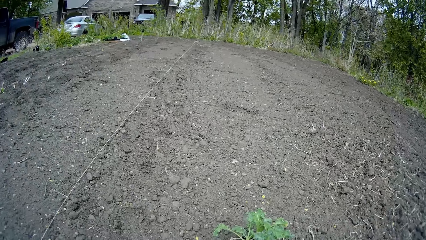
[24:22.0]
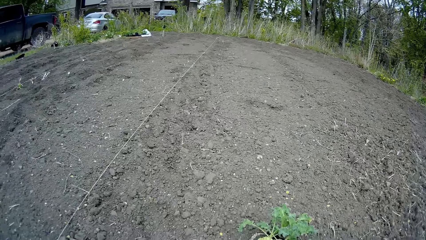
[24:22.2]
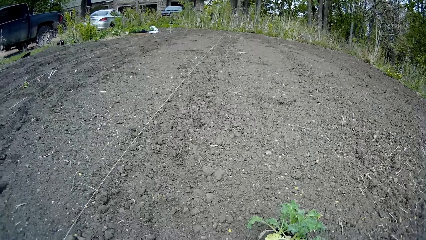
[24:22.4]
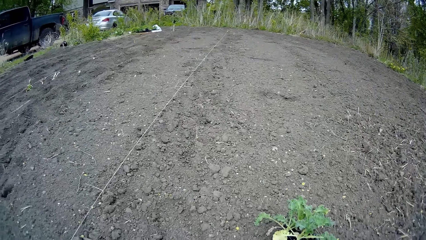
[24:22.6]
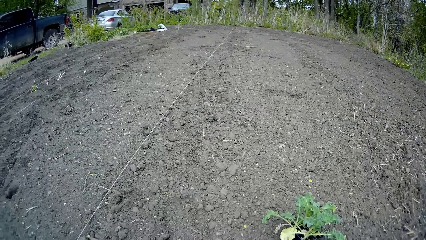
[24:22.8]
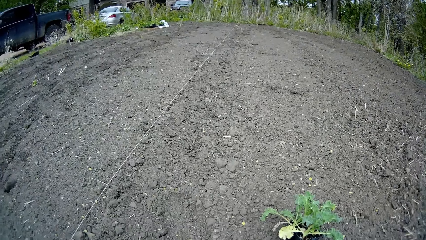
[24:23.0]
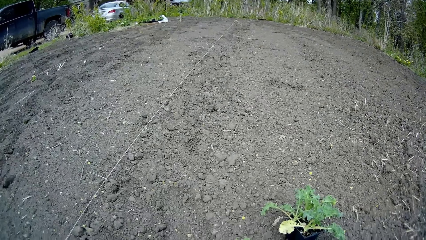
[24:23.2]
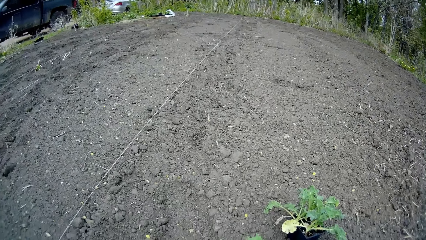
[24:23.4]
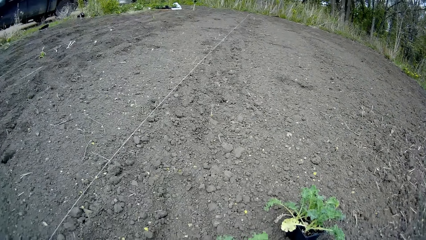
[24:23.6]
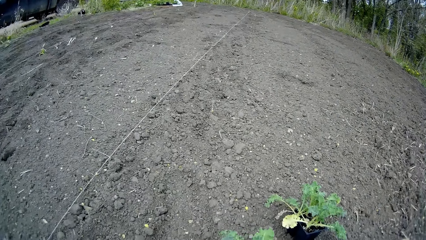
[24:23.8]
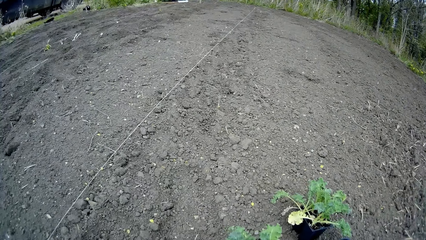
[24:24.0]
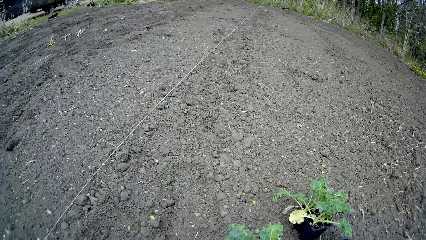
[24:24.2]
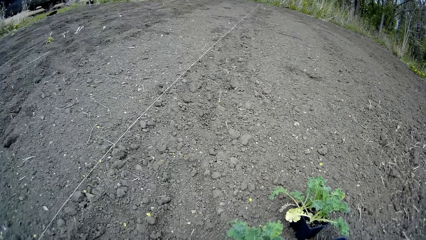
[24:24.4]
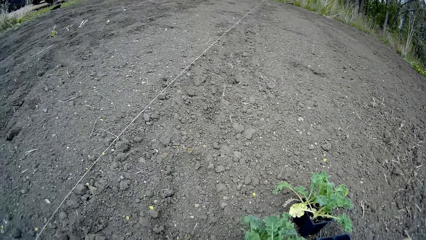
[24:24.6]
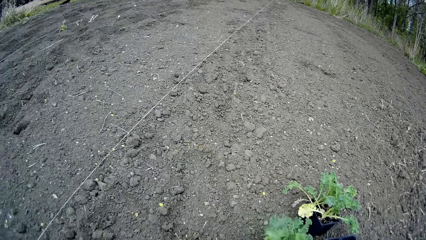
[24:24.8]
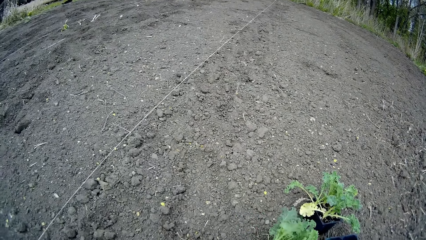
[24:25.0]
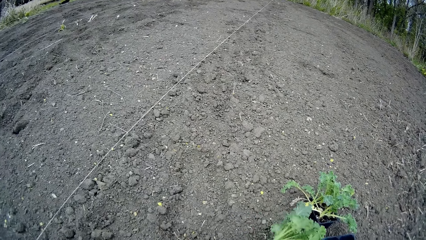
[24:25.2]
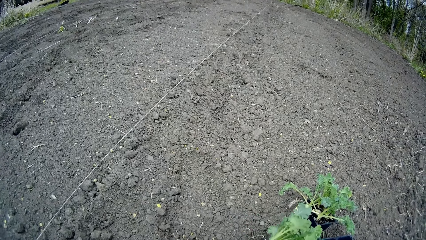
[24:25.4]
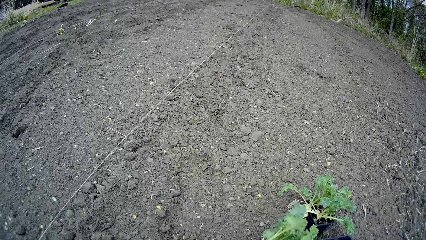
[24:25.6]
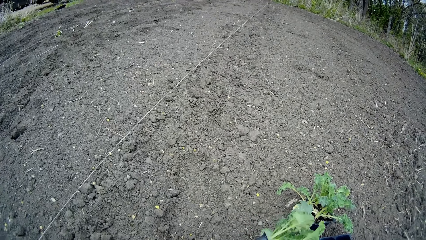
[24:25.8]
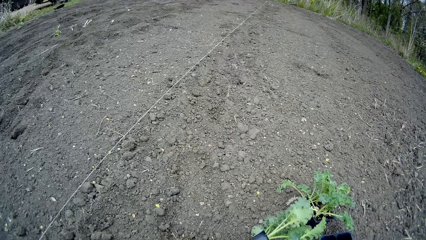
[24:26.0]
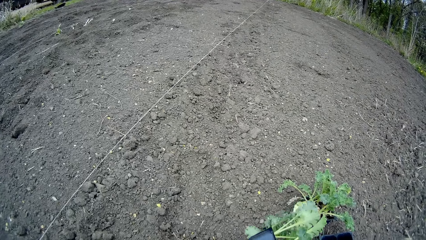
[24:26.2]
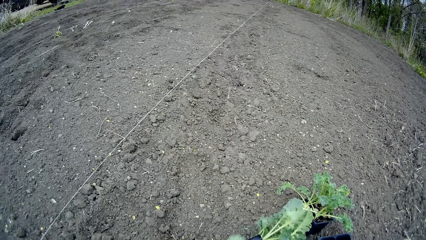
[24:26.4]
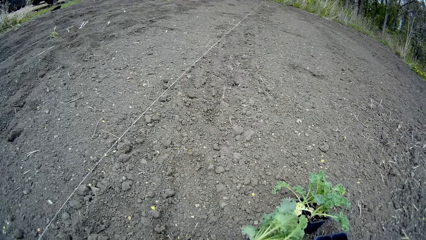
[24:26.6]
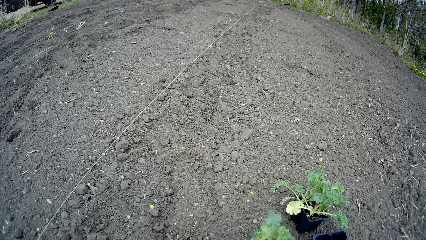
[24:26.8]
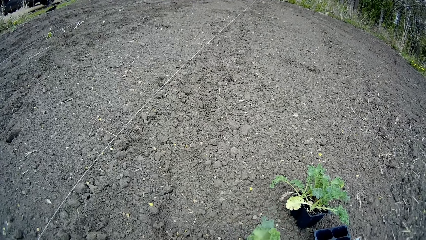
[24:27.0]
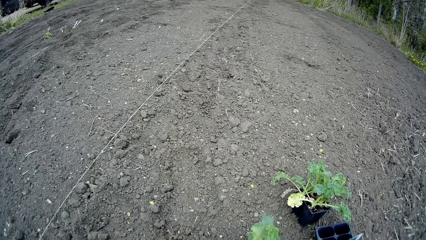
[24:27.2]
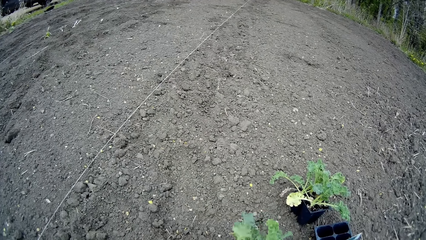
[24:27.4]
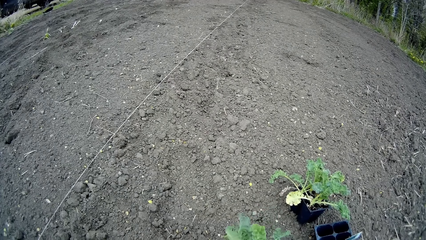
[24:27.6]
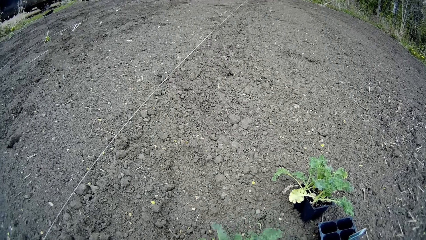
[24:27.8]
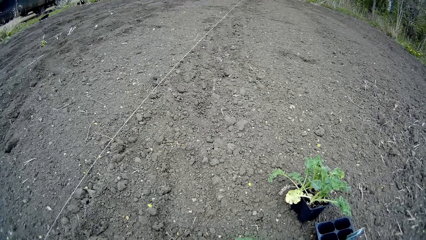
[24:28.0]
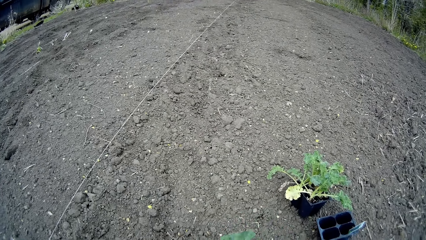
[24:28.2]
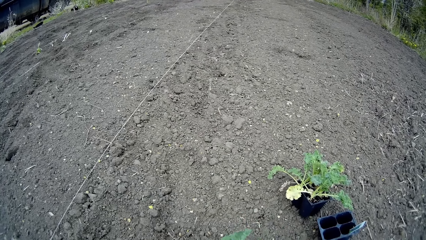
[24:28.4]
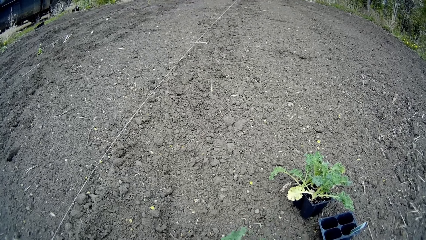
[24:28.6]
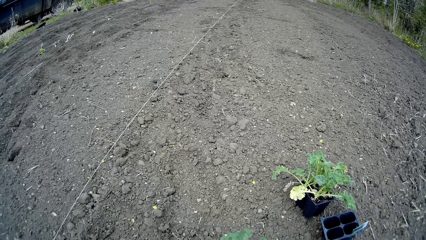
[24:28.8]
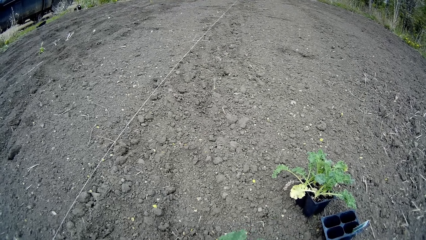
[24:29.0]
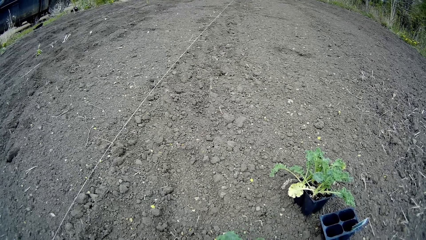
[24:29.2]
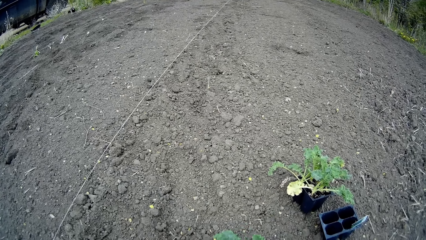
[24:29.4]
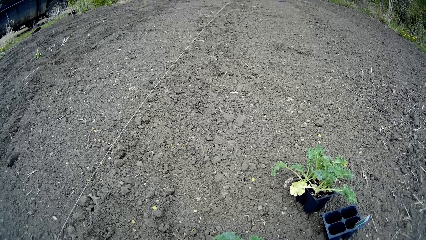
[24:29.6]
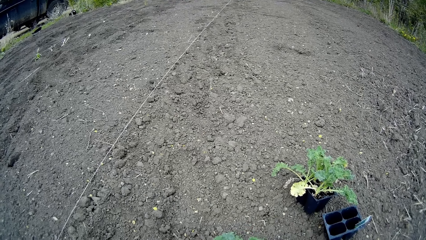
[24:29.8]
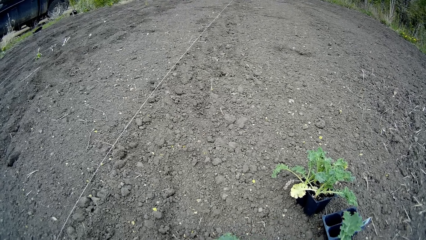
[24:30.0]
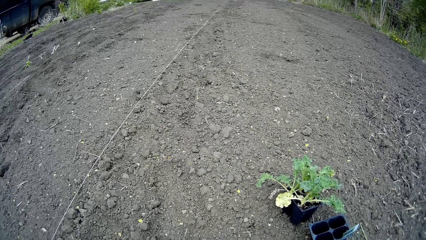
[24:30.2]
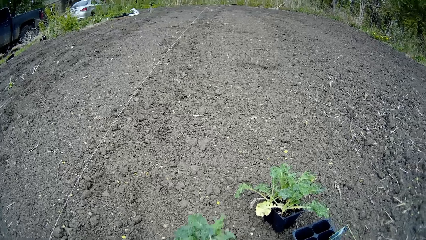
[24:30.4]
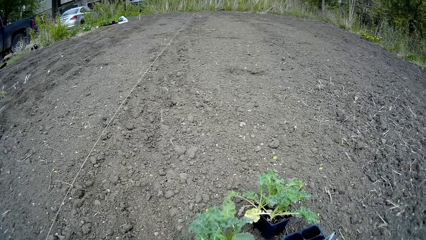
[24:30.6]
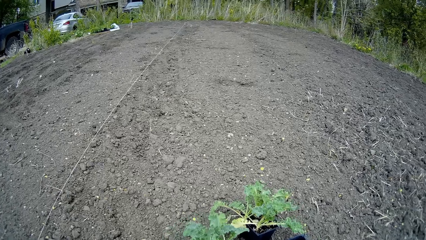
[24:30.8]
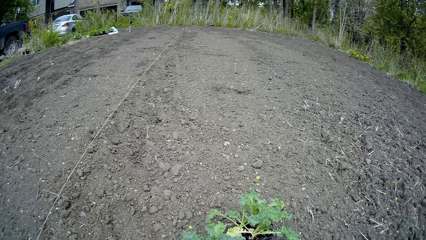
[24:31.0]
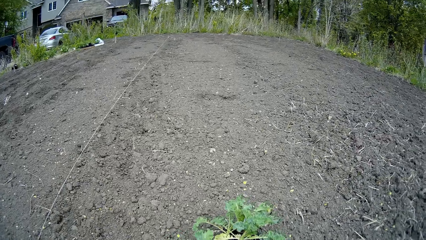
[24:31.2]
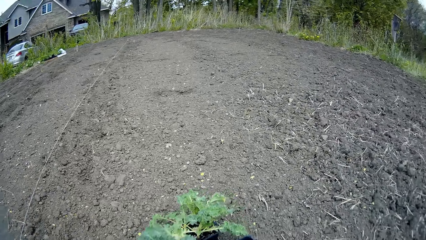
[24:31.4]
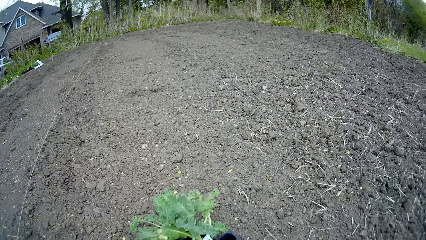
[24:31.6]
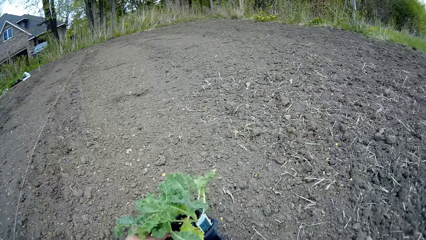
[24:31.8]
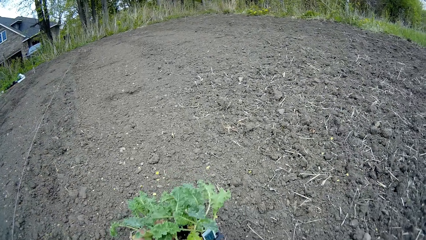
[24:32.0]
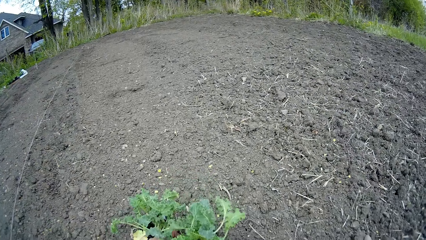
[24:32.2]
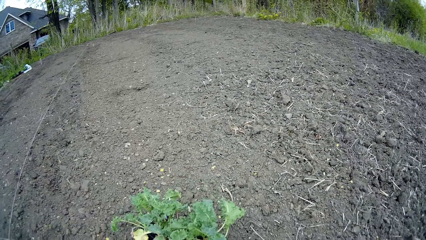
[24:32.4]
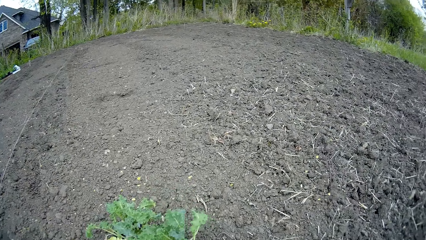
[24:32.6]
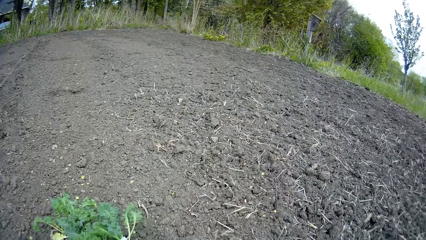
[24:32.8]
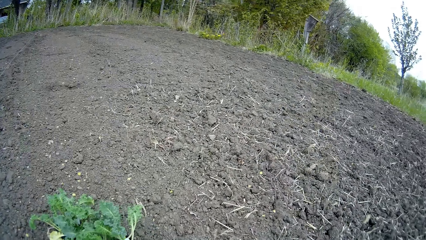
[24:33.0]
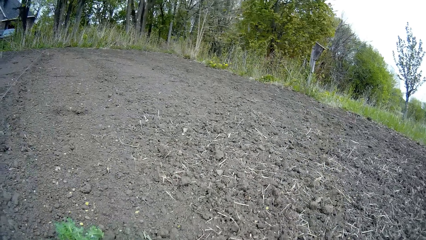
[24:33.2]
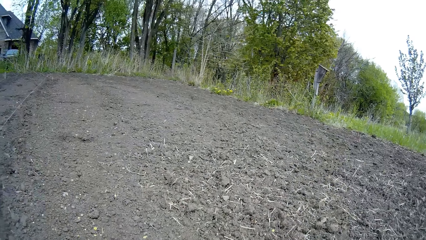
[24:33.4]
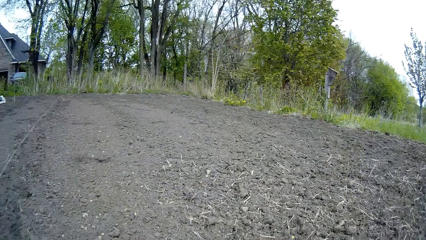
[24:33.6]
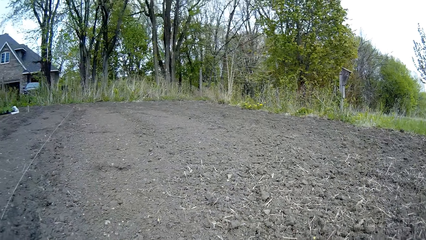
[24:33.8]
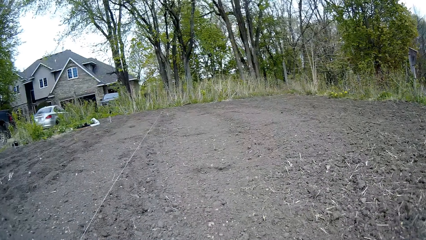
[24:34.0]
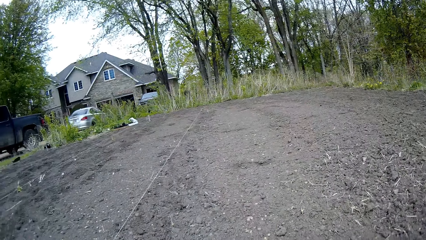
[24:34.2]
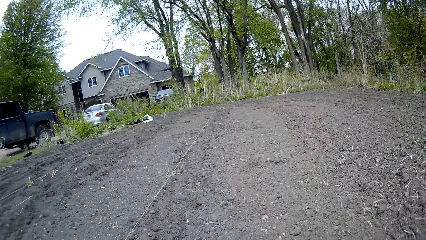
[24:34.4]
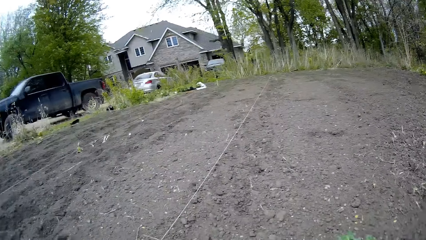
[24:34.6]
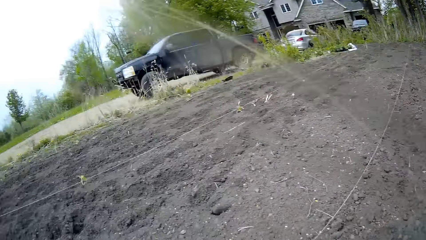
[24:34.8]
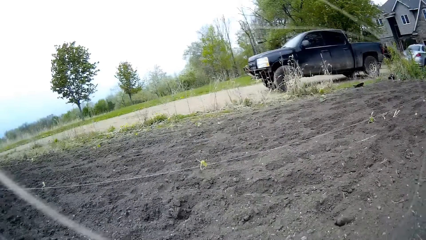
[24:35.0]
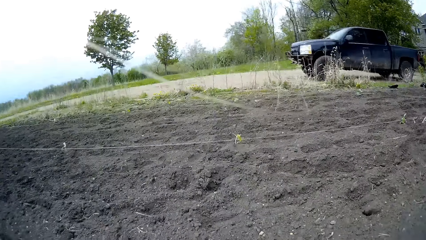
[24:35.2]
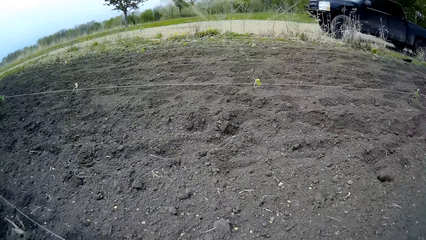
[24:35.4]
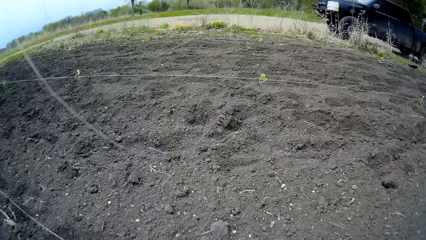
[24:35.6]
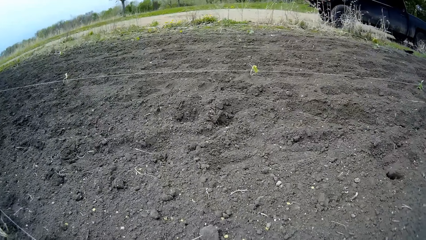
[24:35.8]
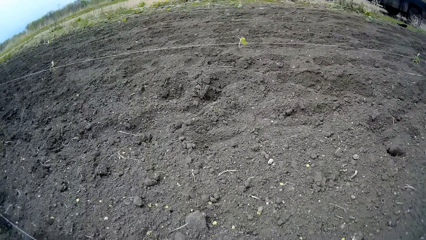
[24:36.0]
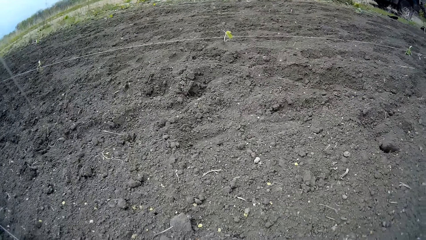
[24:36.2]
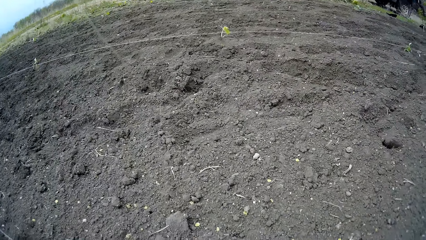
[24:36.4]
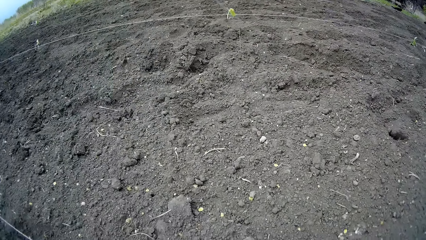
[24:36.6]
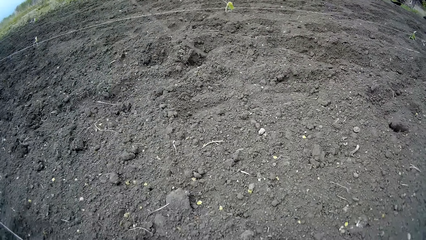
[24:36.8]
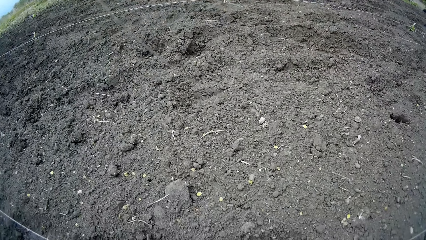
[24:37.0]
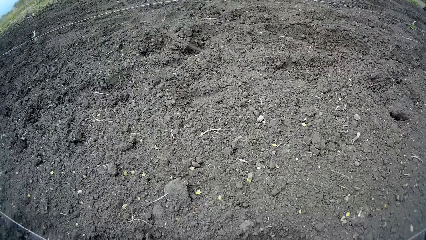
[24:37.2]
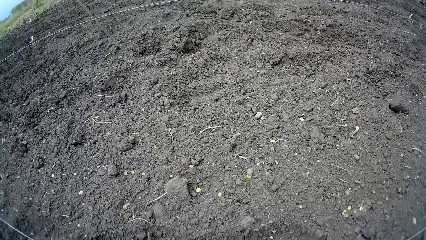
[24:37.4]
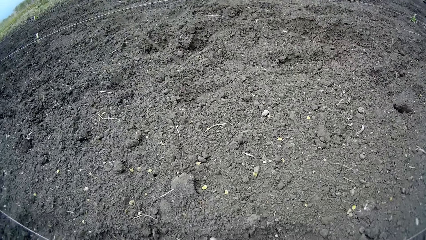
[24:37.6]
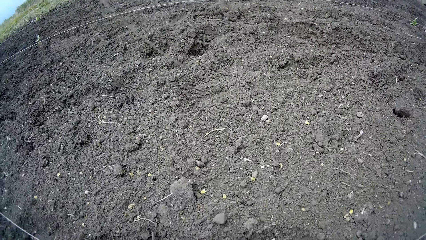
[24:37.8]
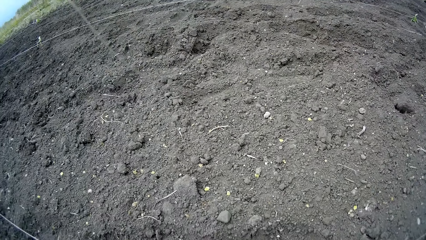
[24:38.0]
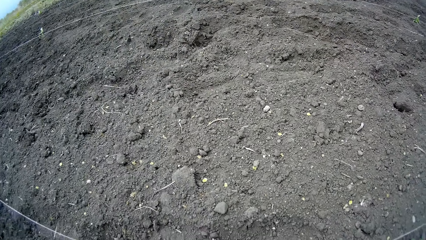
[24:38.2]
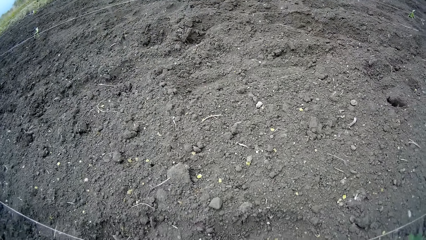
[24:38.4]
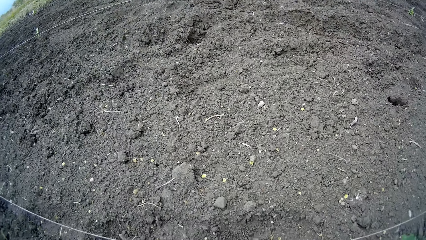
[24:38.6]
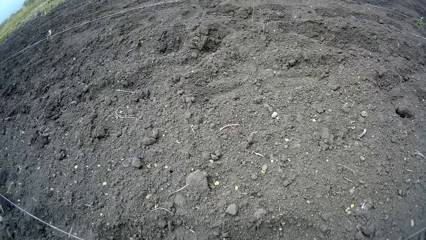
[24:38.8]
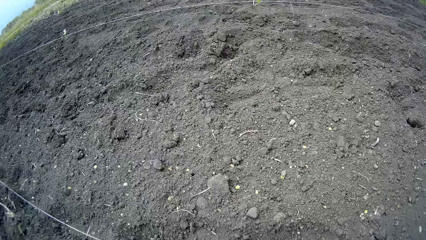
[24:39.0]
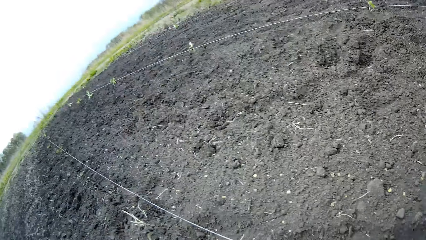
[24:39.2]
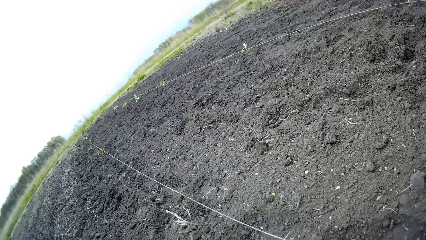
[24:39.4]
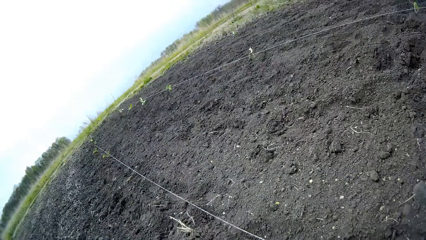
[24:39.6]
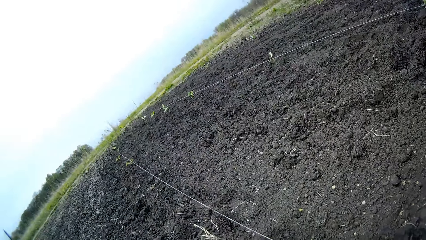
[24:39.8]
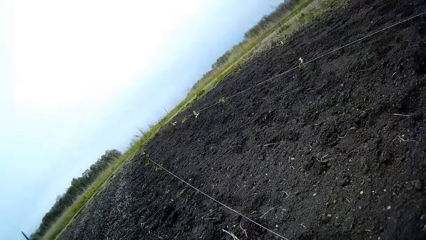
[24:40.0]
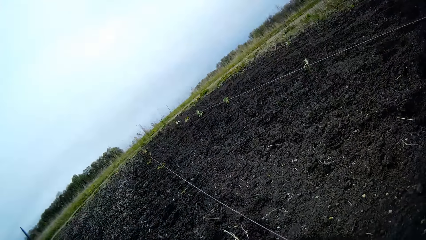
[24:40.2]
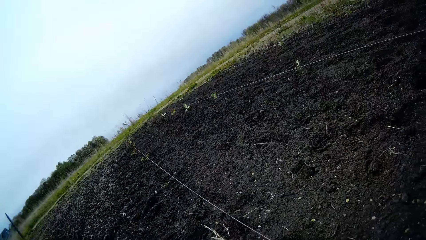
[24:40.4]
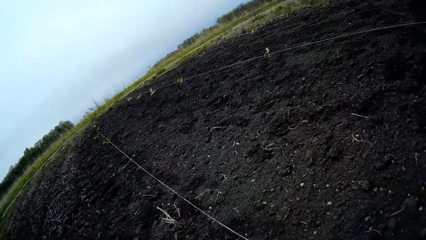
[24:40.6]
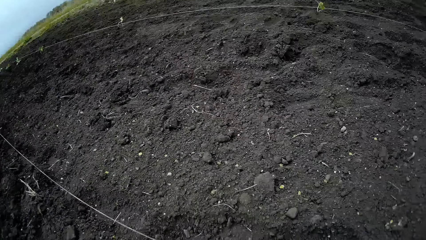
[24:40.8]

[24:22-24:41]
The camera wearer plants kale. She pours over a plant from a flowerpot on the farmland with her left hand. She puts the flowerpot on top of a container on the farmland with her right hand. She looks around. She scatters soil on the farmland with her left hand. She throws a stone. She looks around.
